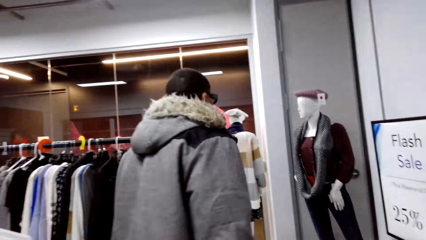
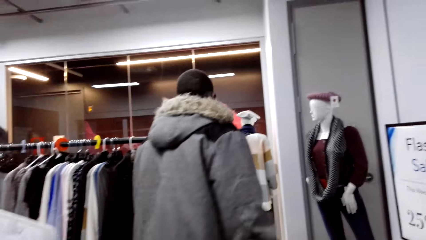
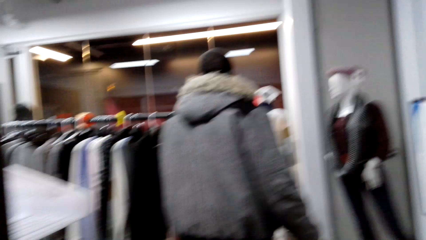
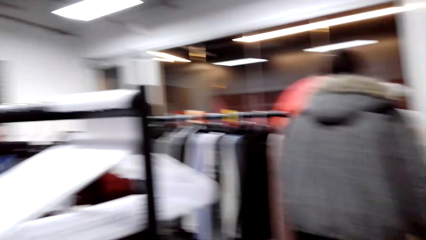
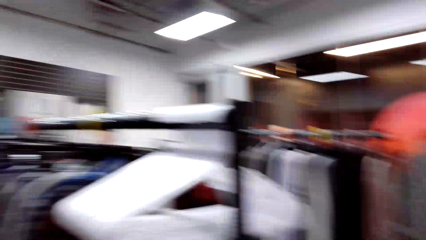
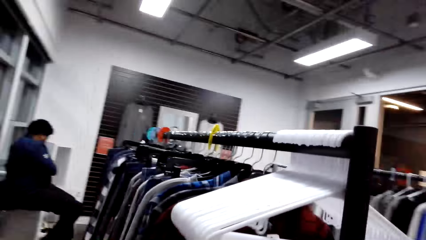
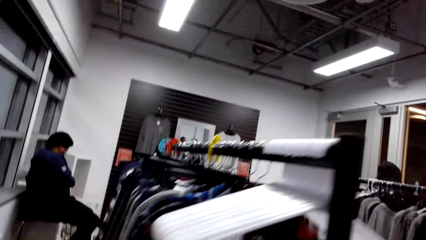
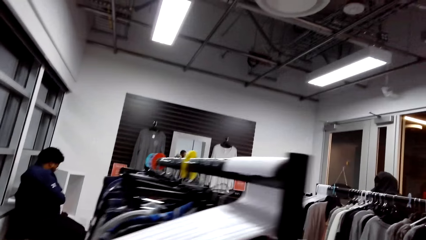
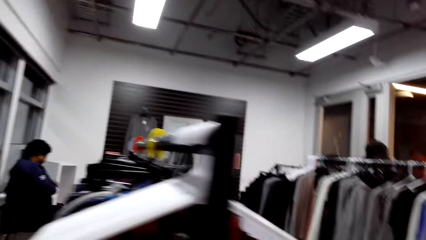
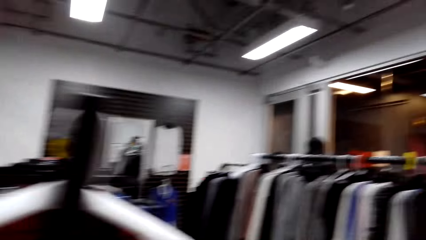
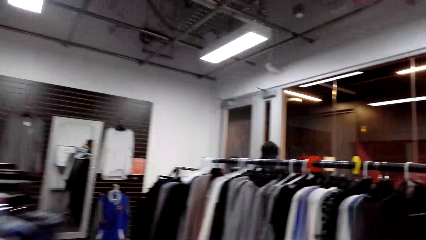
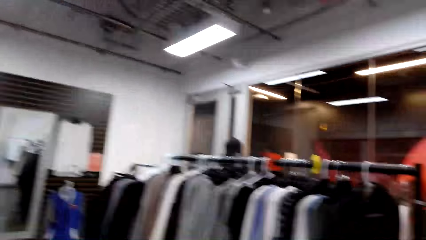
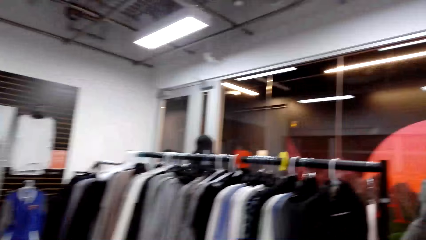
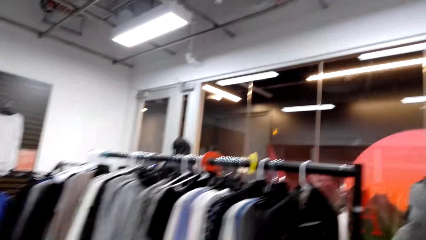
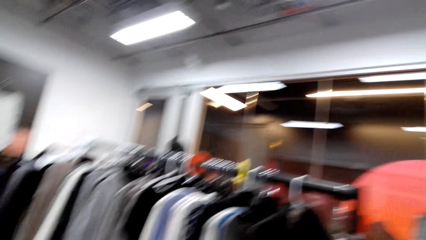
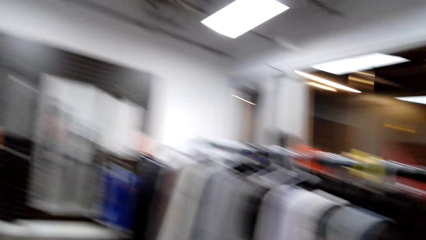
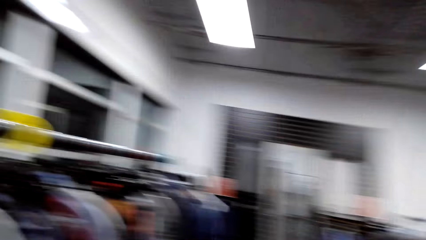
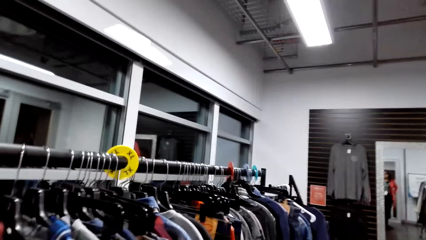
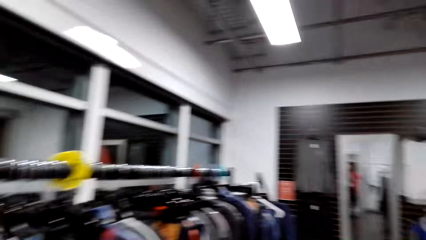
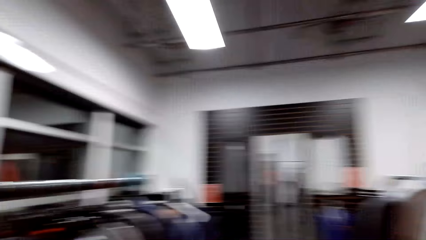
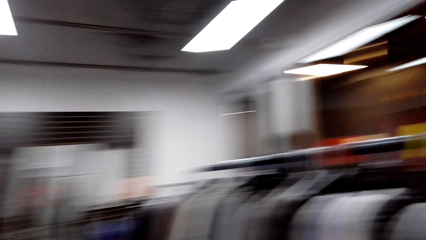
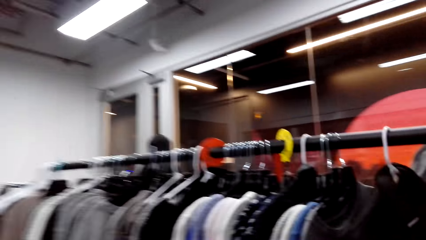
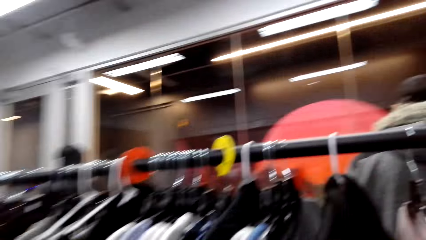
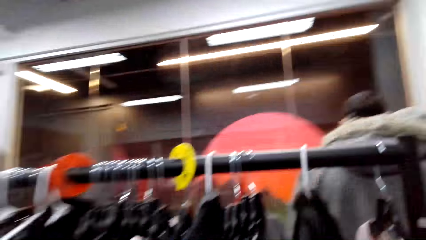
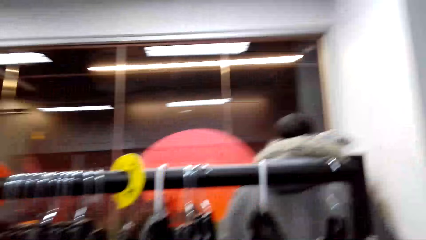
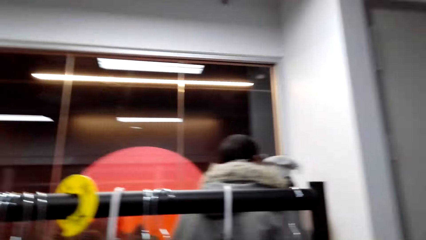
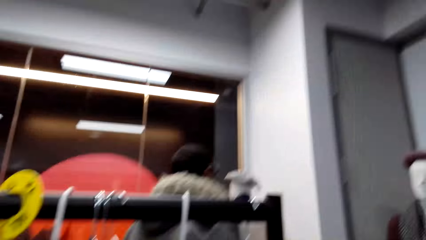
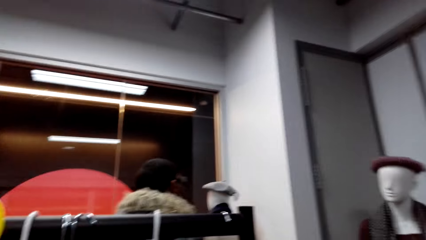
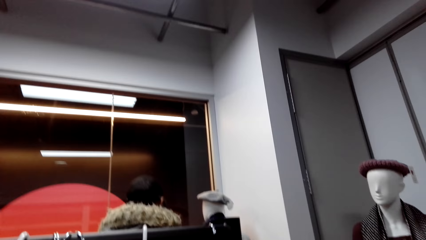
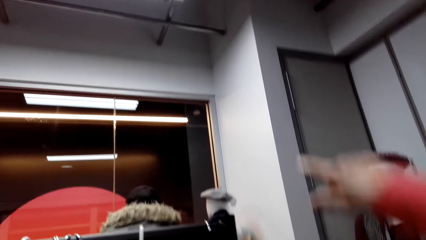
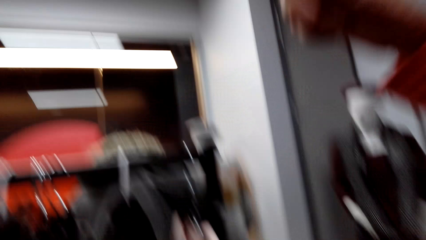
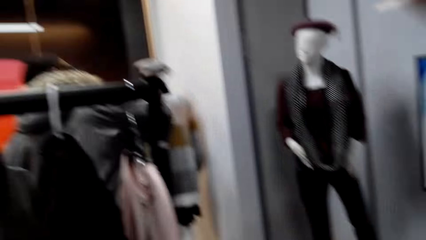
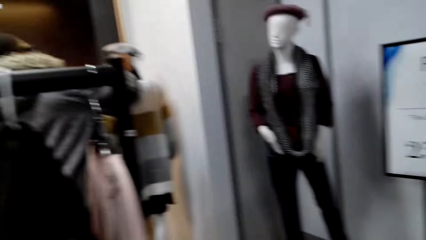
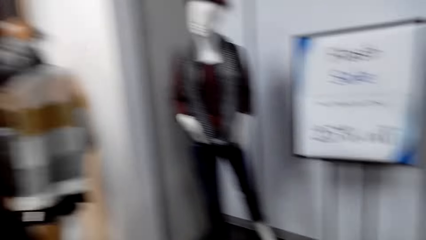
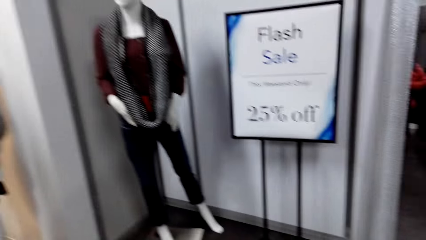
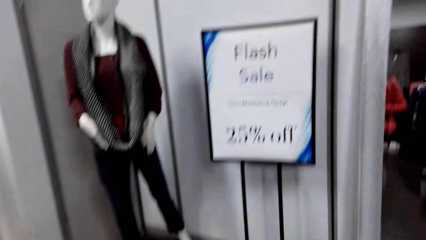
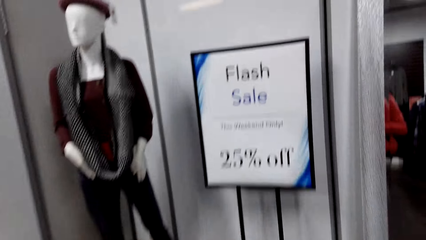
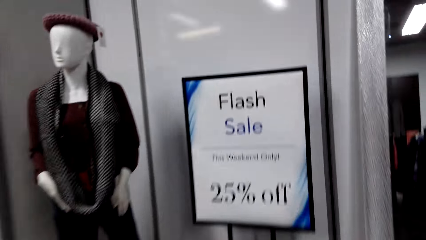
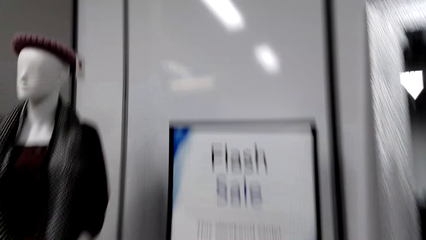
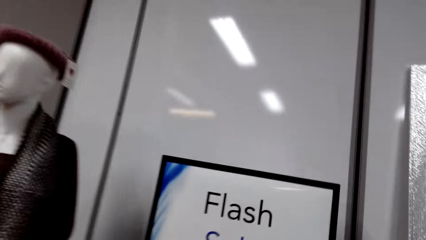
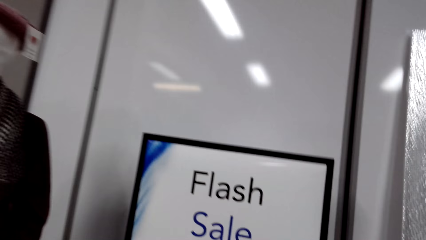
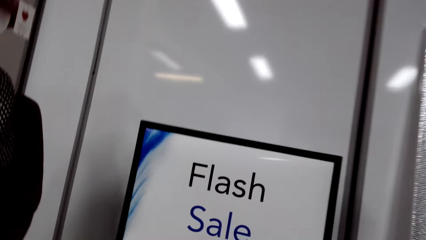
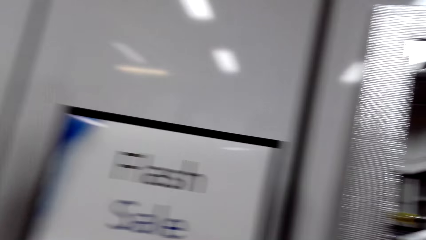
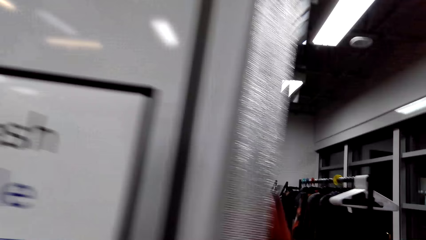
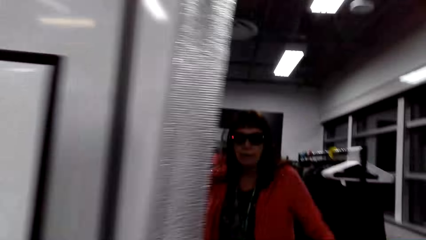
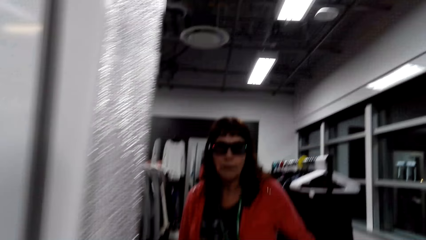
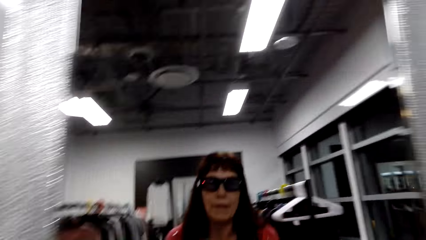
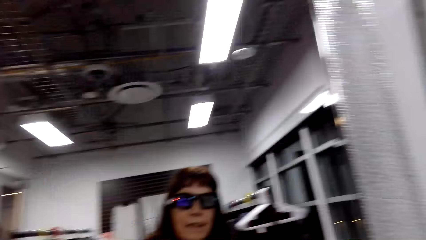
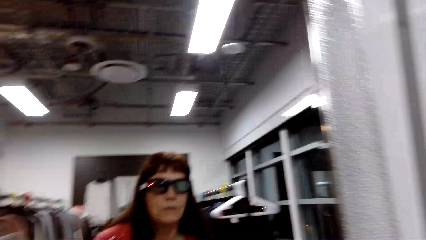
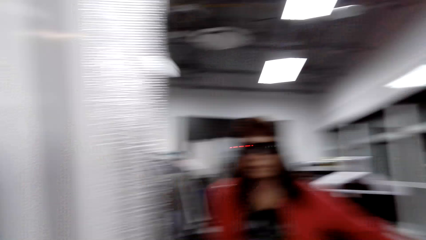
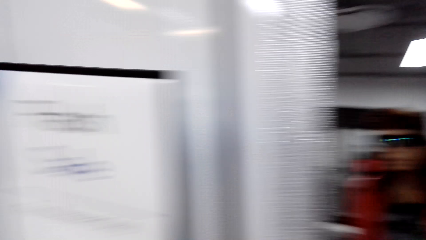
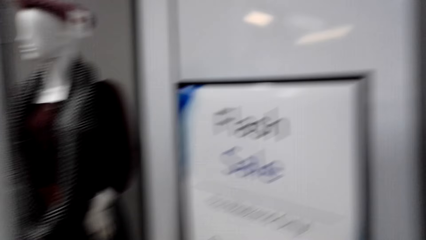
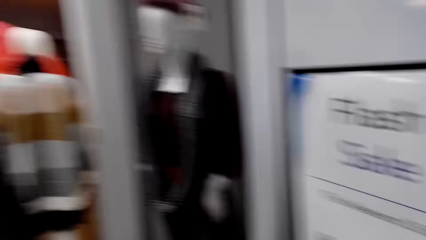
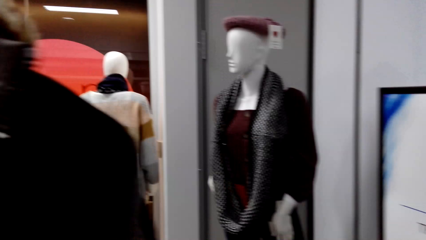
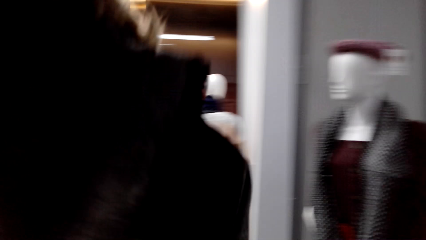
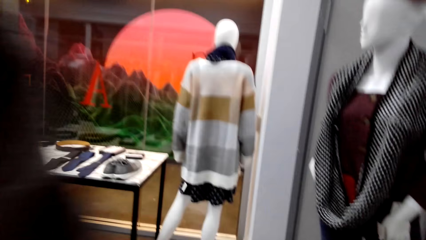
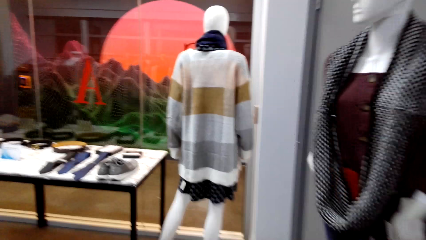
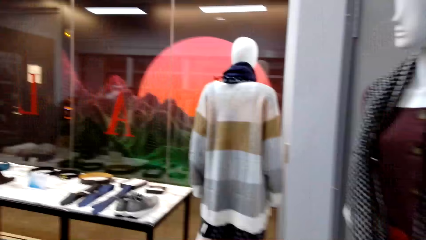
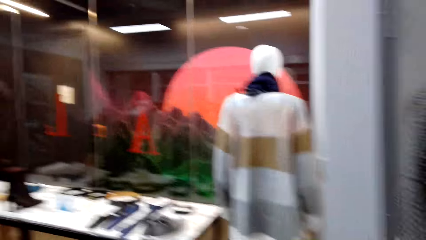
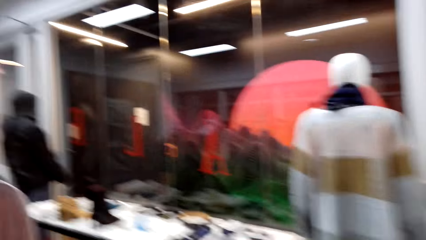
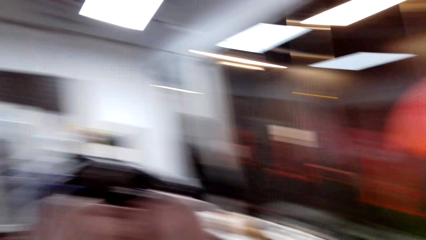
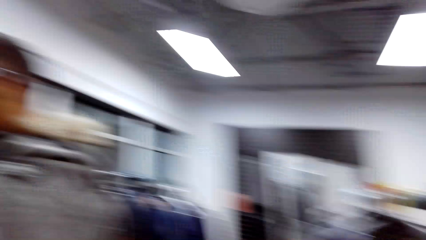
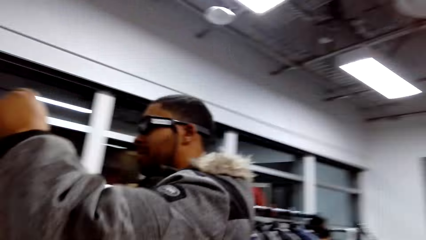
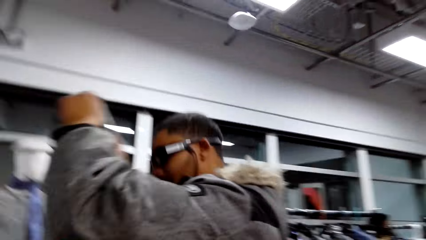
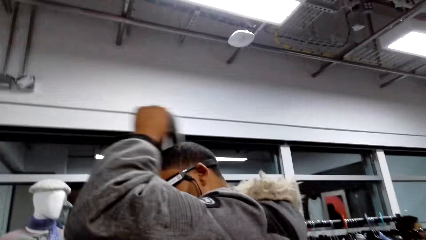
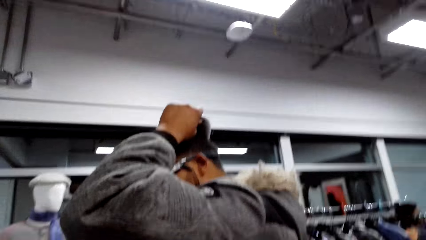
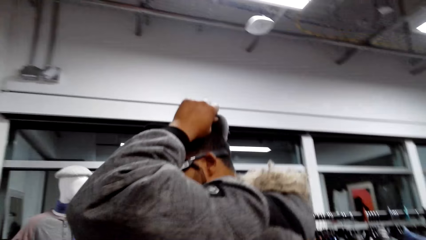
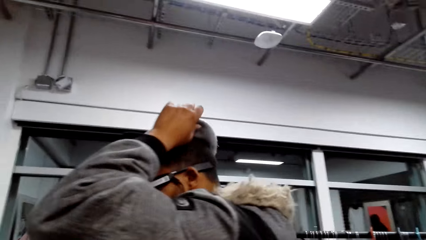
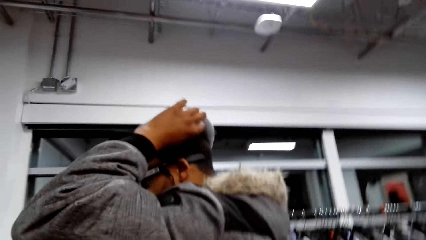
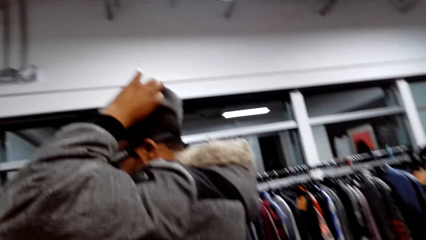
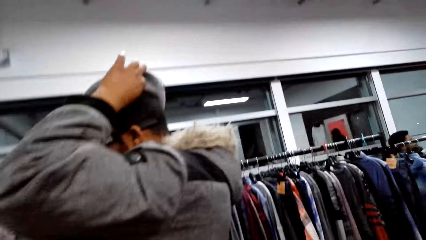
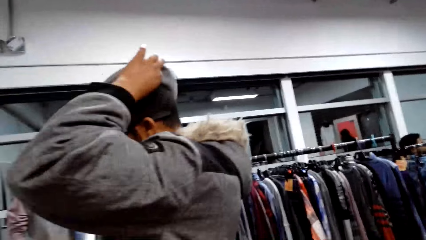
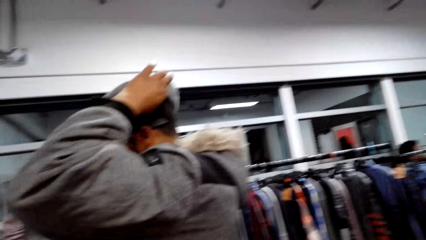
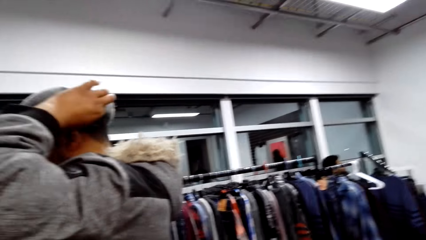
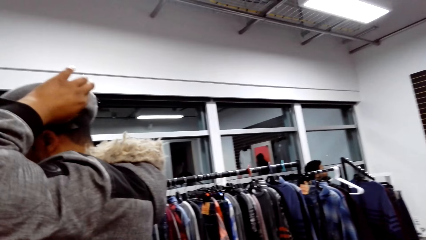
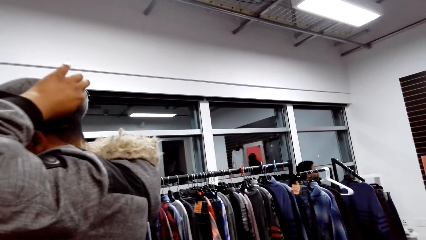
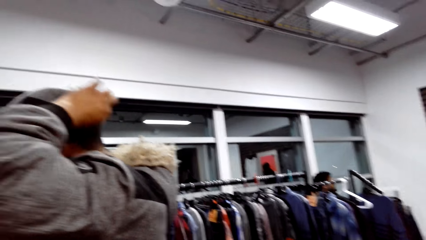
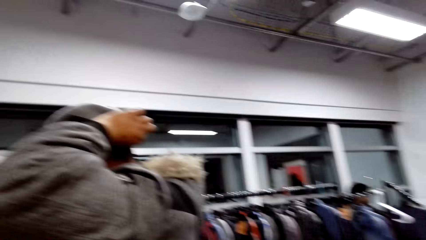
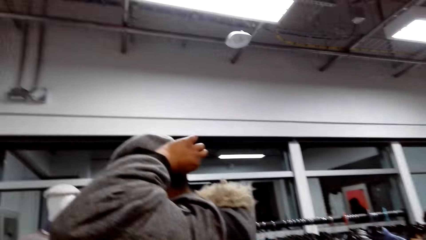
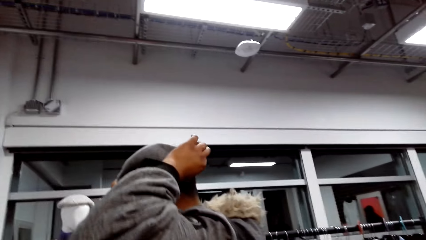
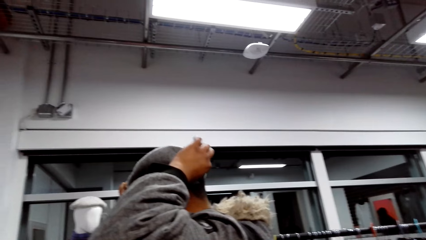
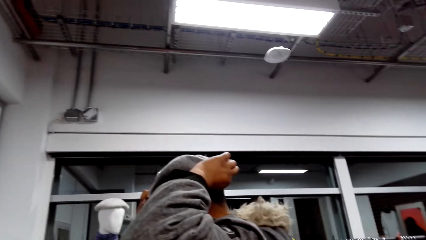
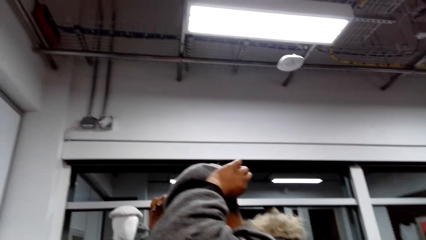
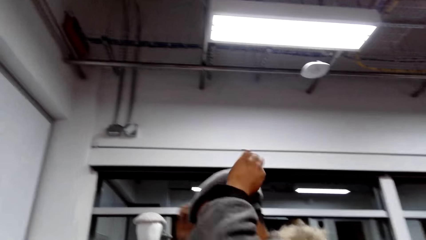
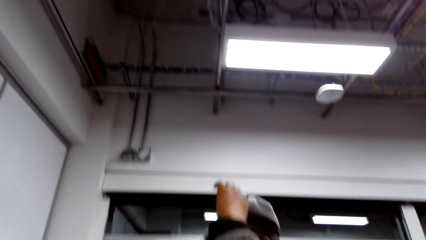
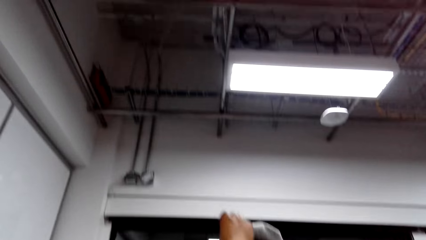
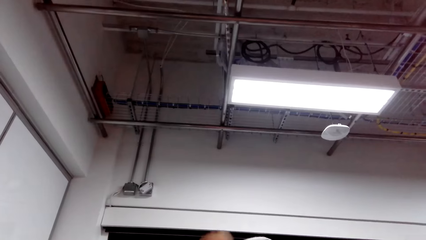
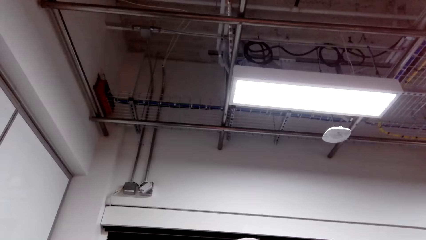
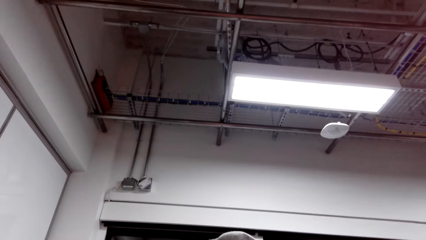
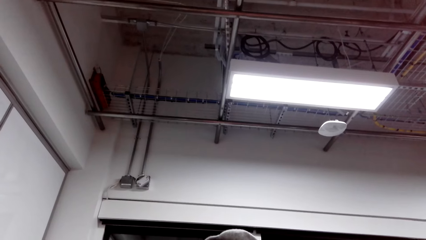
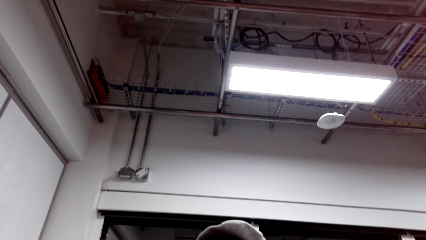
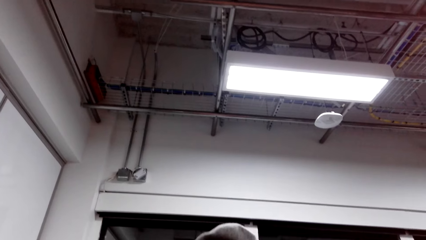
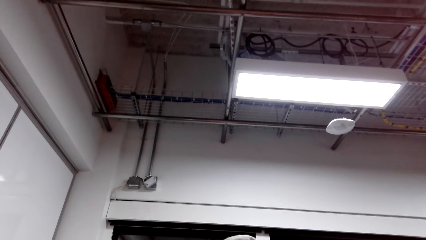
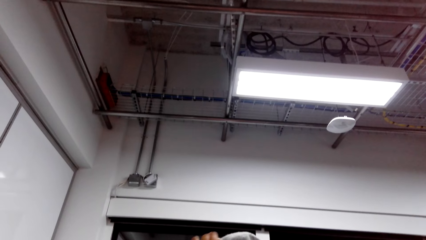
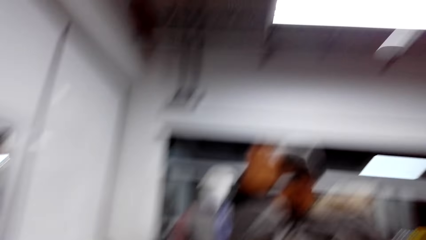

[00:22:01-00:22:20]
The camera wearer looks around the shop. They walk forward. They look around the boutique. They gesture at a man. They use a mirror. They look around the boutique. The man puts on the cap.
